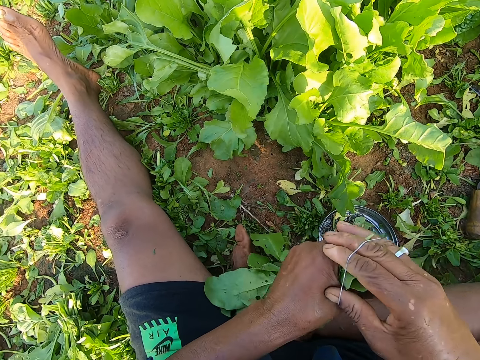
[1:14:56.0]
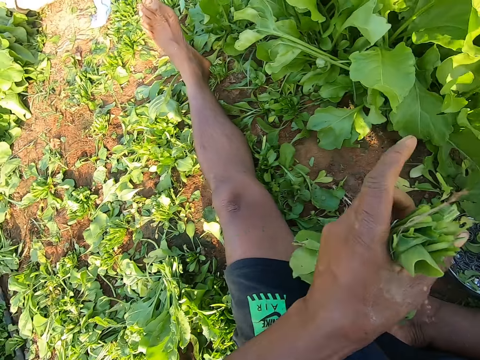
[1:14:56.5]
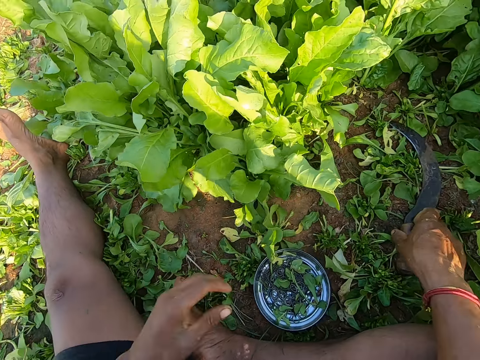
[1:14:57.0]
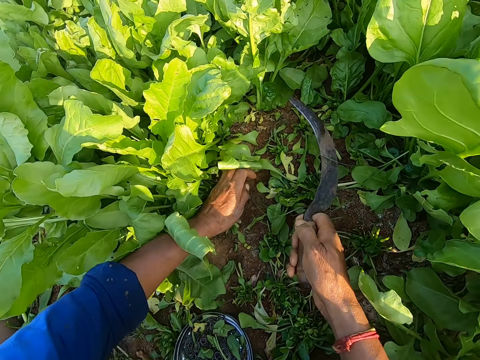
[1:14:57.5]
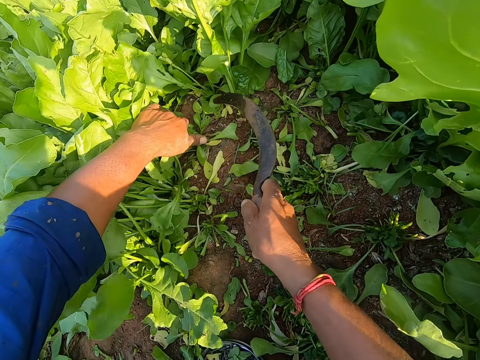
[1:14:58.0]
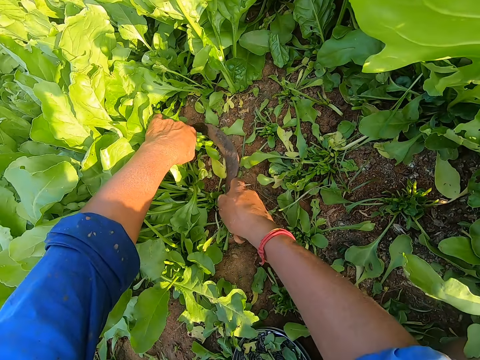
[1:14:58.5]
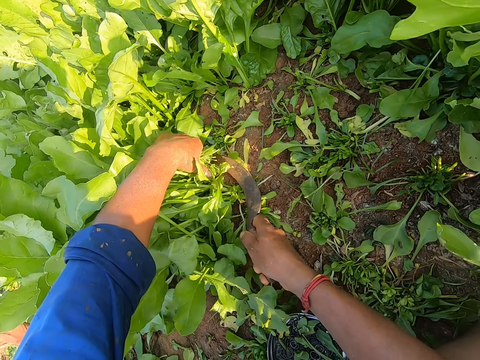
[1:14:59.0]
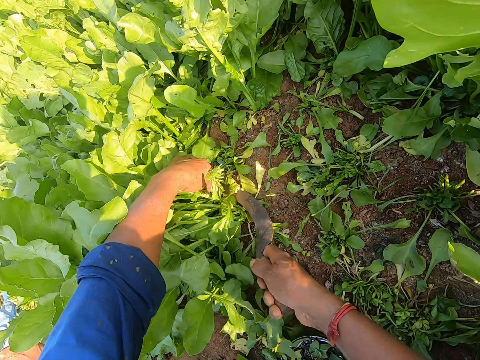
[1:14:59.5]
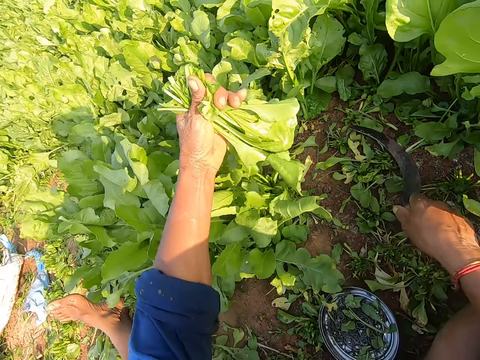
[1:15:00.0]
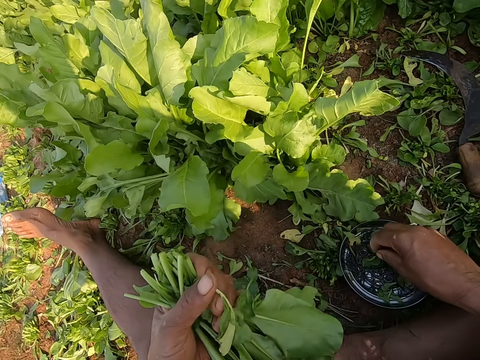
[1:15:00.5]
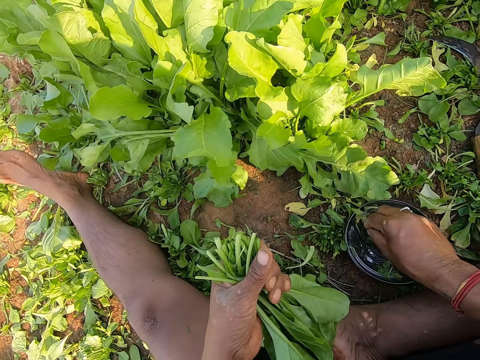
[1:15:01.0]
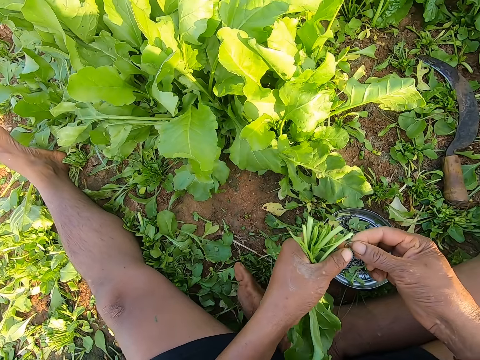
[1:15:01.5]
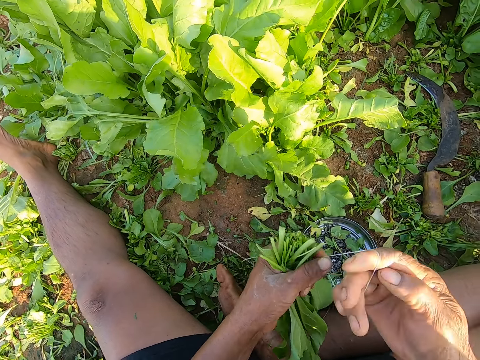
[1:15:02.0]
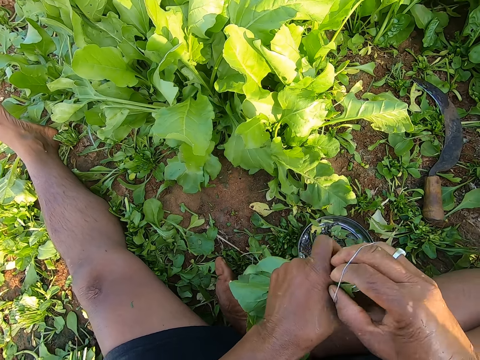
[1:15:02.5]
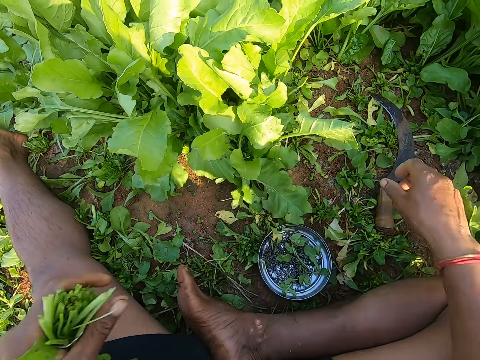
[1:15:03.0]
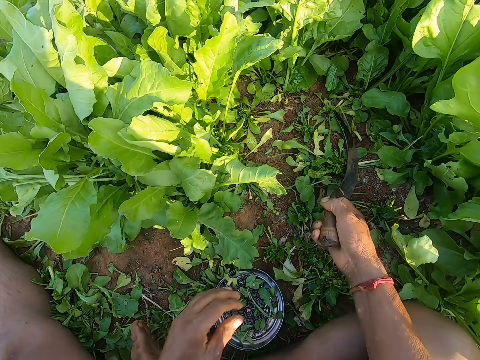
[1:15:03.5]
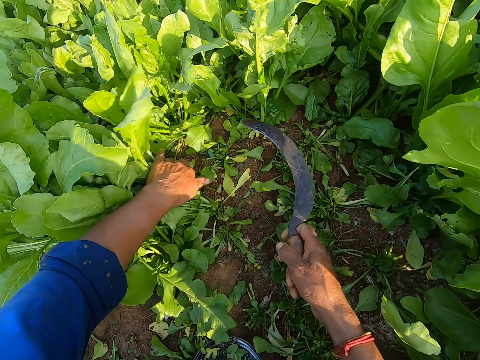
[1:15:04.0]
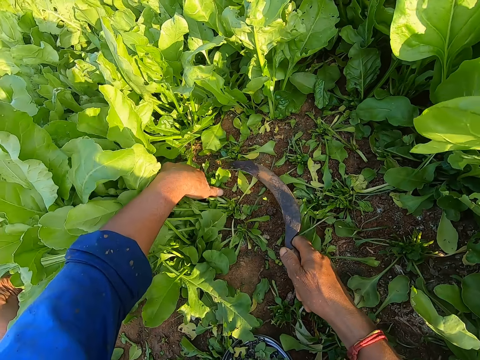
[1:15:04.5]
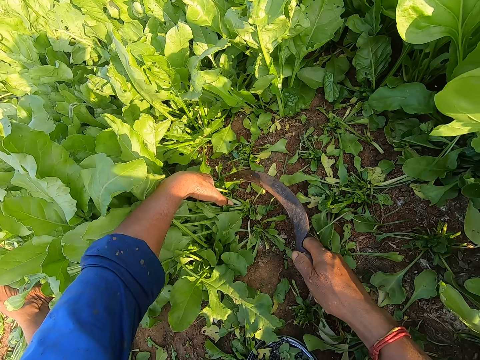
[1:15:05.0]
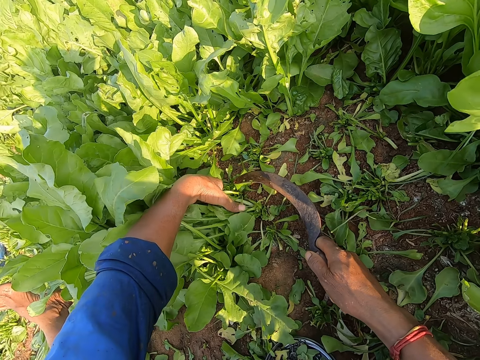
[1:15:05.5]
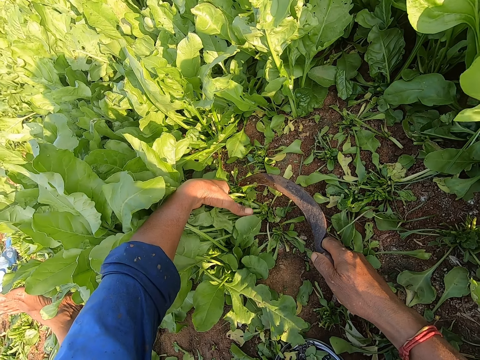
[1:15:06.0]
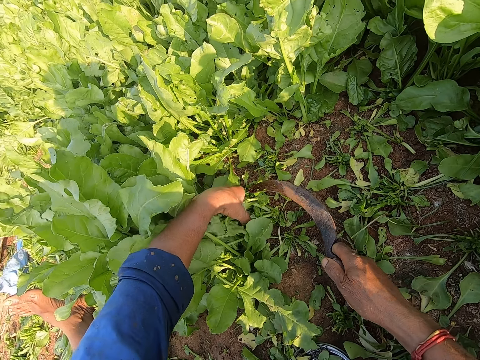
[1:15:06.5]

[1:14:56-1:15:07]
The camera wearer puts the rubber band on the spinach leaves in his left hand with his right hand. He drops the spinach leaves in his left hand on the ground. He picks the sickle on the ground with his right hand. He holds the spinach leaves on the ground with his left hand. He cuts the spinach leaves on the ground with the sickle in his right hand. He drops the sickle in his right hand on the ground. He picks rubber bands from the plate on the ground with his right hand. He puts the rubber band on the spinach leaves in his left hand with his right hand. He drops the spinach leaves in his left hand on the ground. He picks the sickle on the ground with his right hand. He holds the sickle. He holds the spinach leaves on the ground with his left hand.

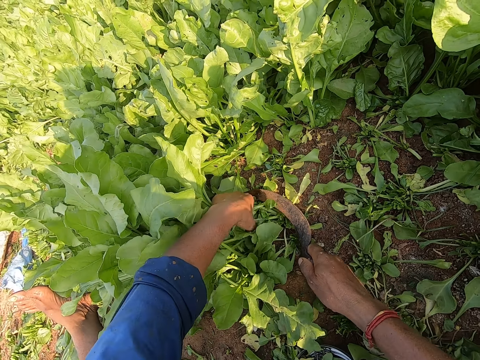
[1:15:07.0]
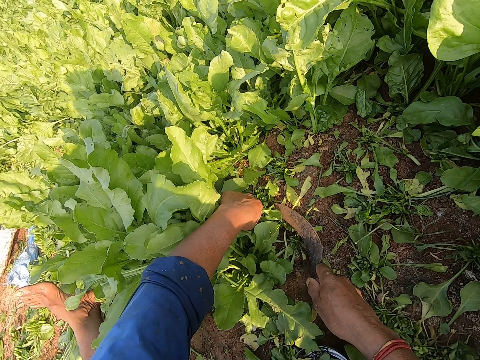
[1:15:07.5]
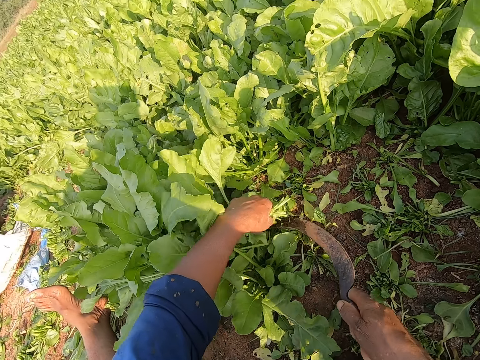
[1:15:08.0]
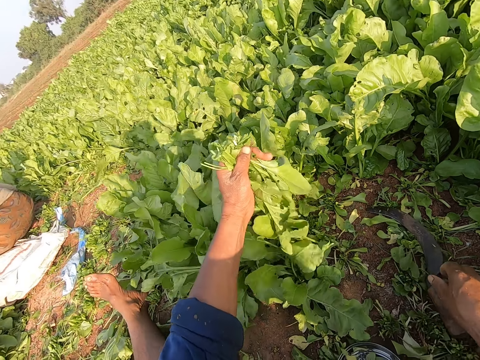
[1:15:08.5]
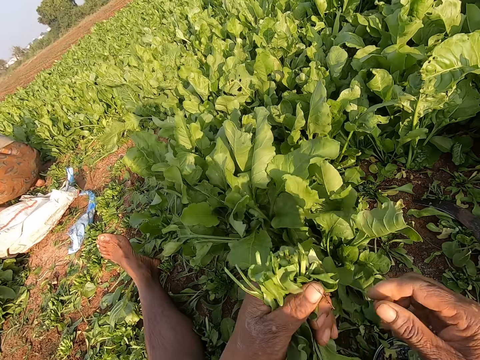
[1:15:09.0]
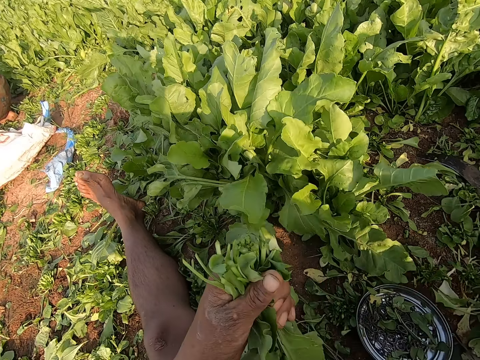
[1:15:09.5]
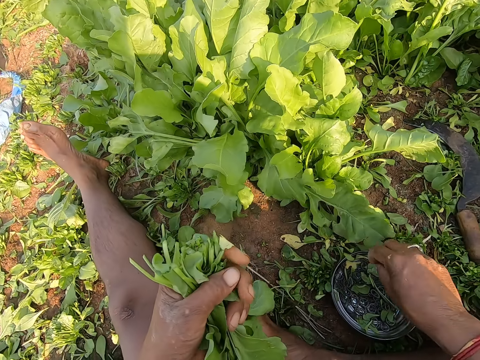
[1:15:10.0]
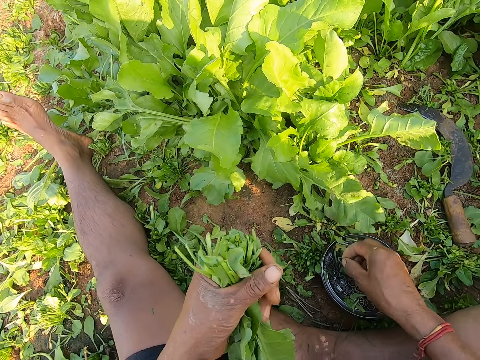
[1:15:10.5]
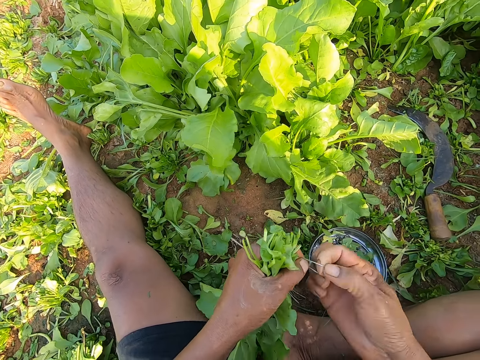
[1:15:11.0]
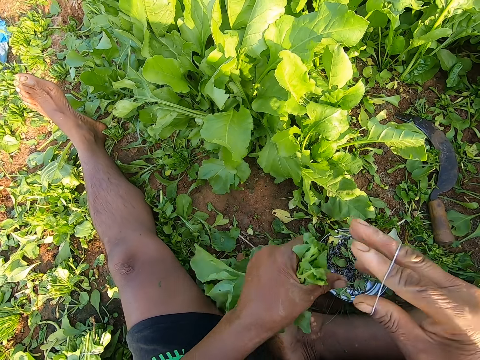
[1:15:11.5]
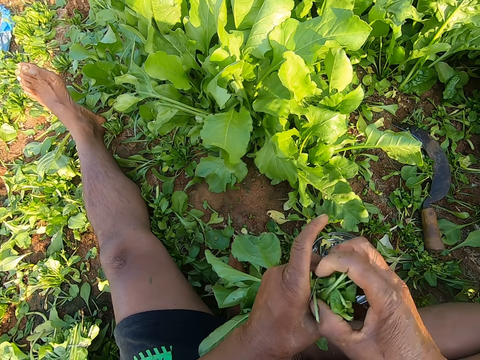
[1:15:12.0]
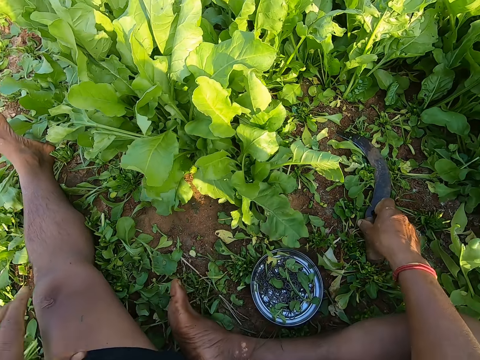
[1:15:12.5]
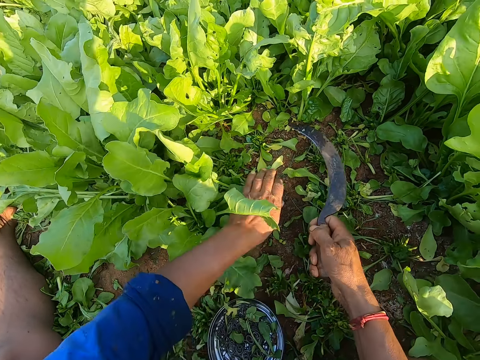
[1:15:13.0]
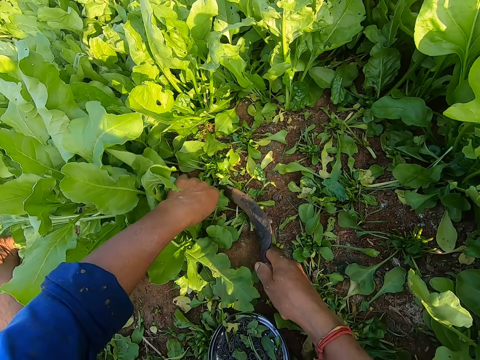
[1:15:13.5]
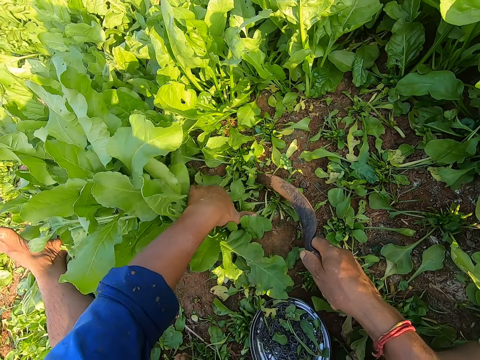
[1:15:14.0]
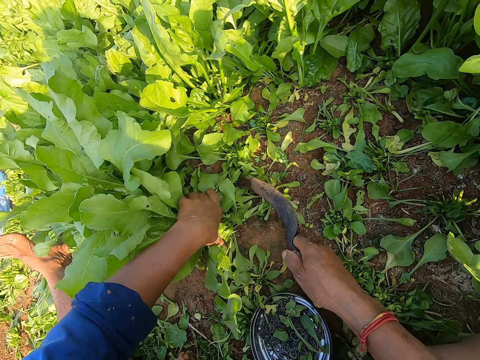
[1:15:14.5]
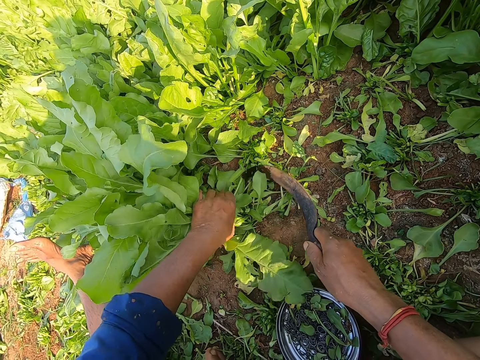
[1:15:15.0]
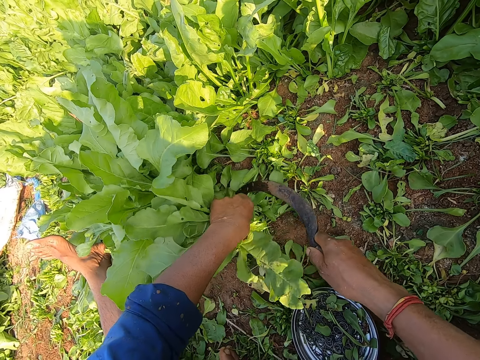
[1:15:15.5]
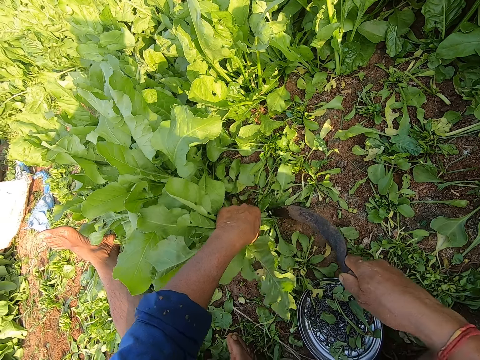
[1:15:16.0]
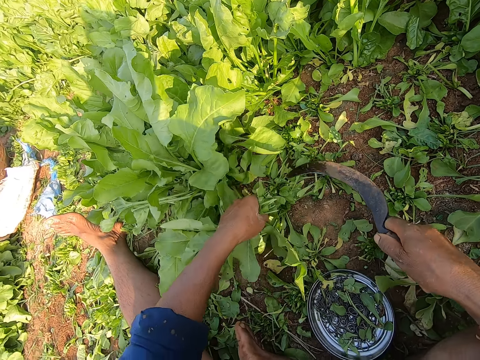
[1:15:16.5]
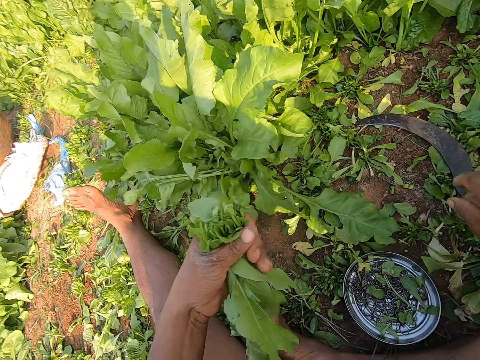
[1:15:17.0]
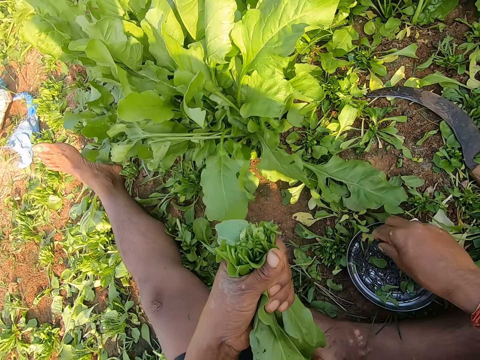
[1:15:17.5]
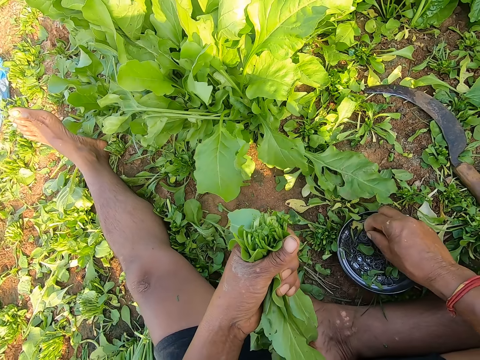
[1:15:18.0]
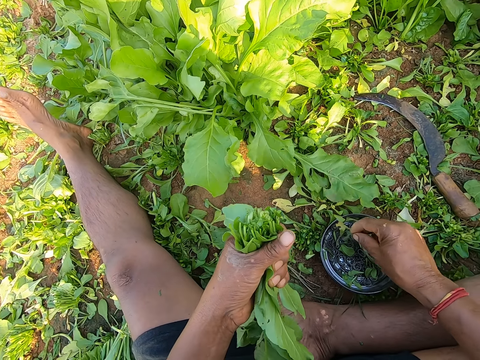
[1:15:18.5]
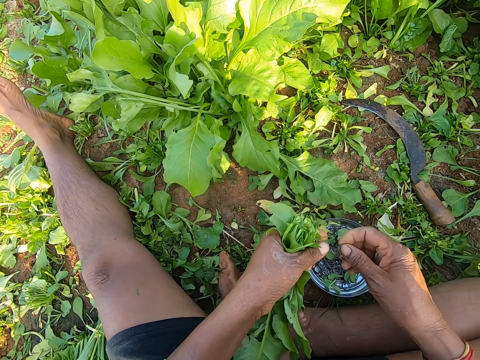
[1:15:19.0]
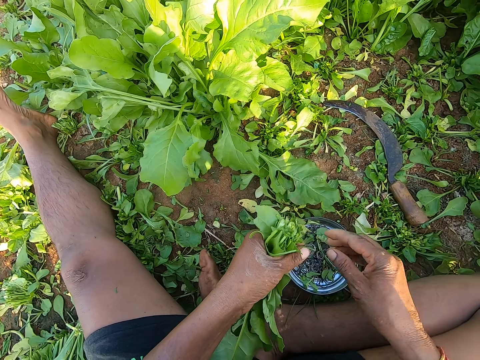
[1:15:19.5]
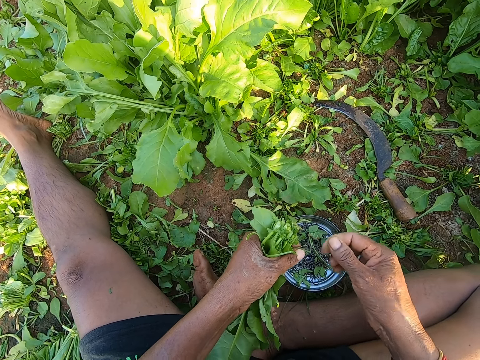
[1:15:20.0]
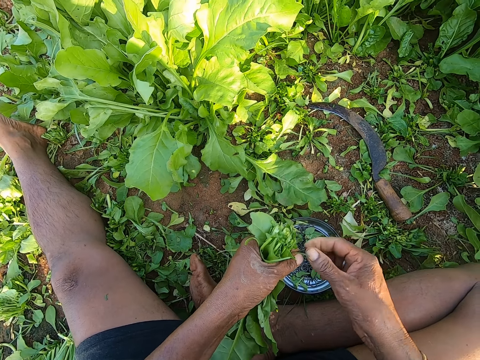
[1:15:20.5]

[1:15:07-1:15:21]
The camera wearer holds the spinach. He cuts the spinach leaves on the ground with the sickle in his right hand. He drops the sickle in his right hand on the ground. He picks up rubber bands from the plate on the ground with his right hand. He puts the rubber band on the spinach leaves in his left hand with his right hand. He drops the spinach leaves in his left hand on the ground. He picks up the sickle on the ground with his right hand. He holds the spinach leaves on the ground with his left hand. He cuts the spinach leaves on the ground with the sickle in his right hand. He drops the sickle in his right hand on the ground. He picks up the rubber bands from the plate on the ground with his right hand.
